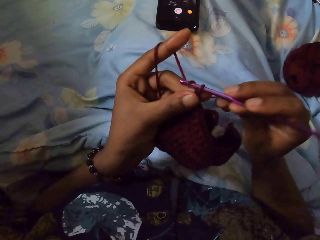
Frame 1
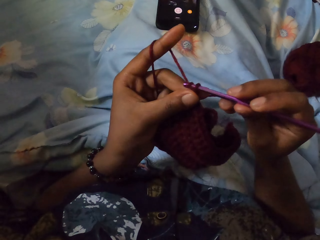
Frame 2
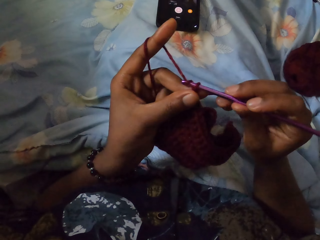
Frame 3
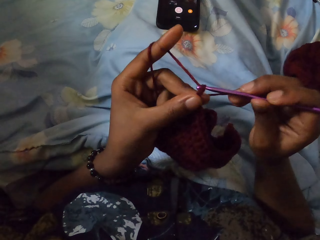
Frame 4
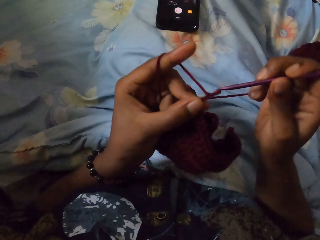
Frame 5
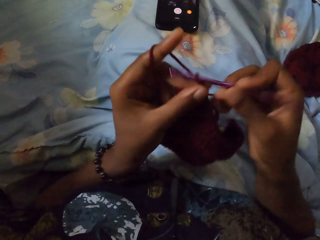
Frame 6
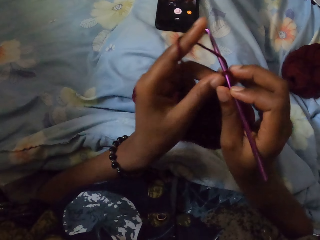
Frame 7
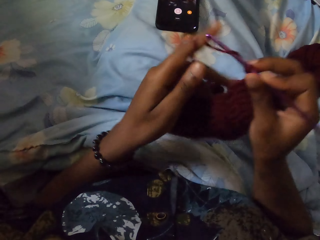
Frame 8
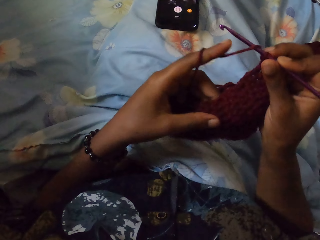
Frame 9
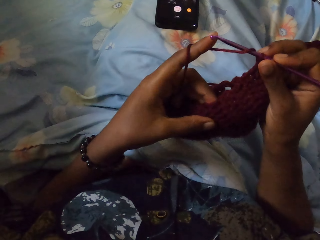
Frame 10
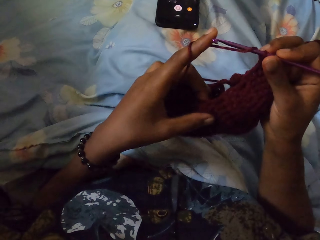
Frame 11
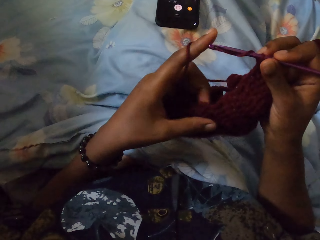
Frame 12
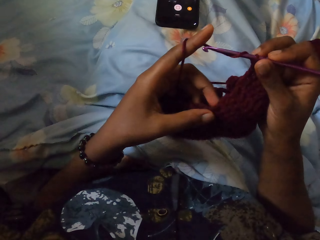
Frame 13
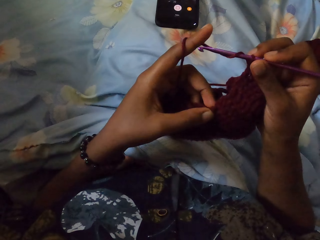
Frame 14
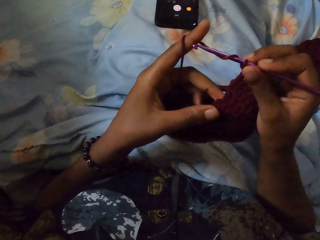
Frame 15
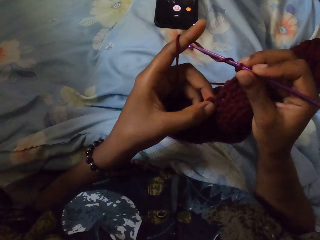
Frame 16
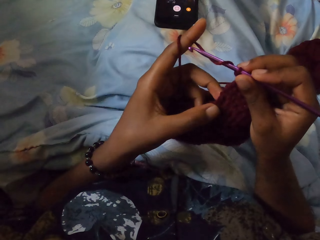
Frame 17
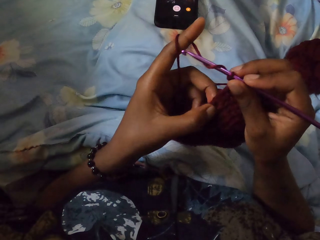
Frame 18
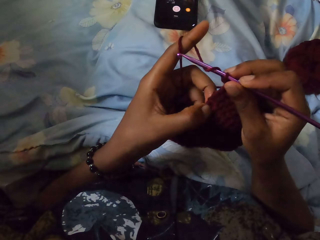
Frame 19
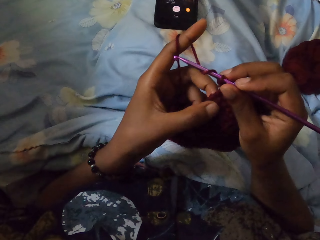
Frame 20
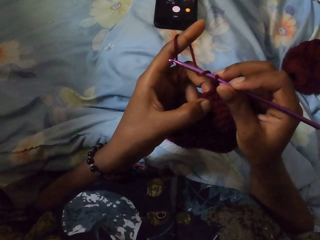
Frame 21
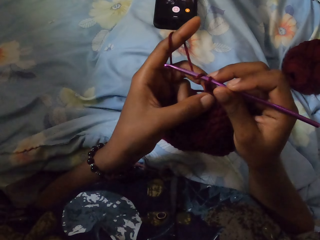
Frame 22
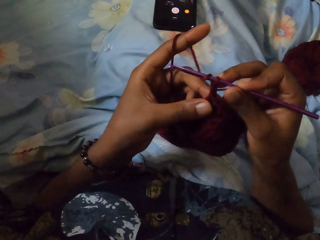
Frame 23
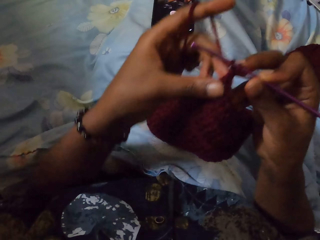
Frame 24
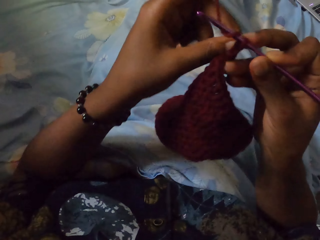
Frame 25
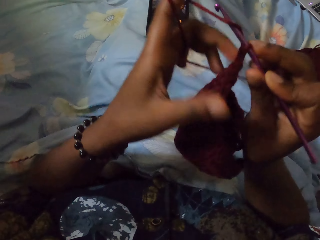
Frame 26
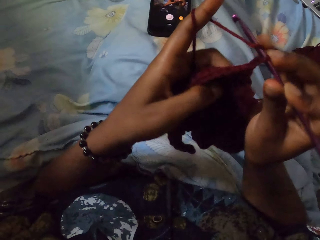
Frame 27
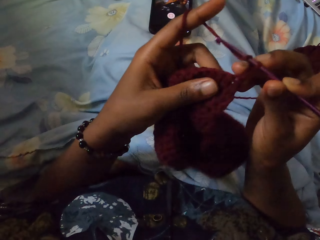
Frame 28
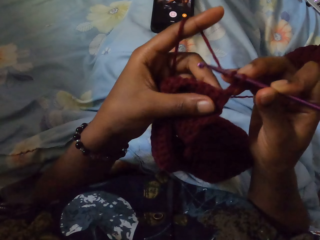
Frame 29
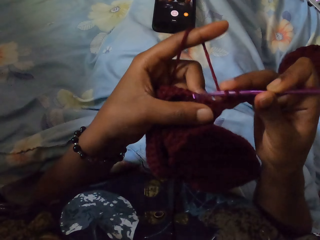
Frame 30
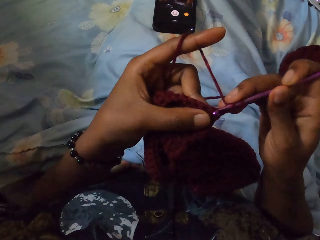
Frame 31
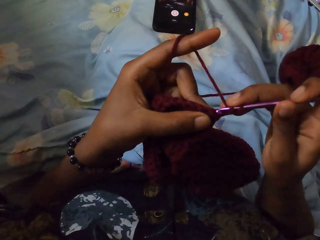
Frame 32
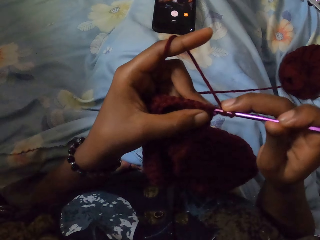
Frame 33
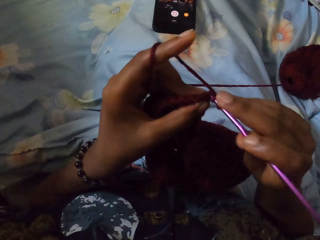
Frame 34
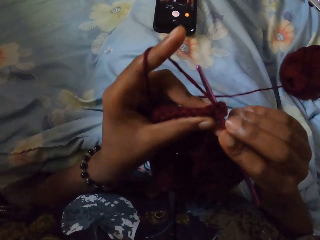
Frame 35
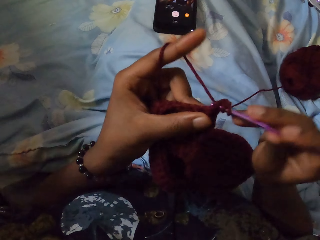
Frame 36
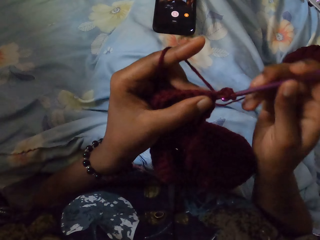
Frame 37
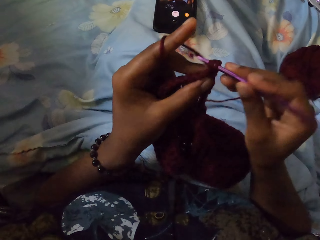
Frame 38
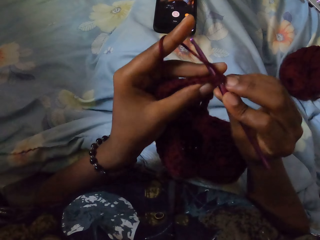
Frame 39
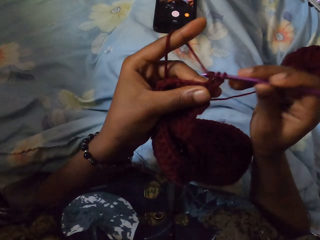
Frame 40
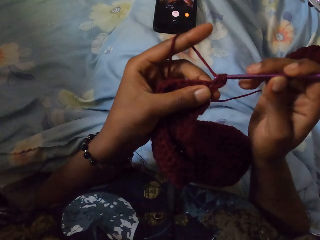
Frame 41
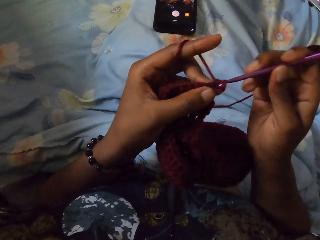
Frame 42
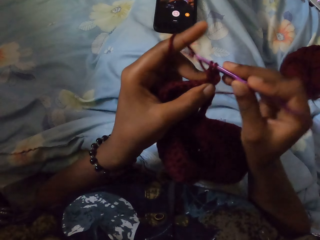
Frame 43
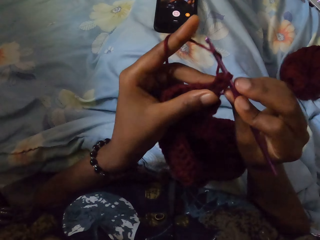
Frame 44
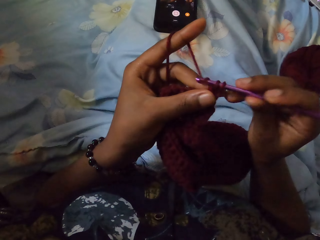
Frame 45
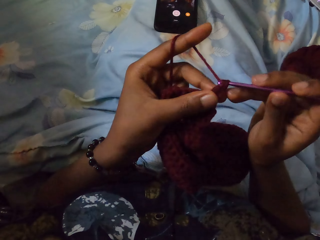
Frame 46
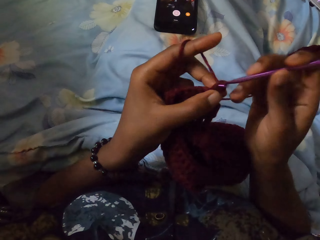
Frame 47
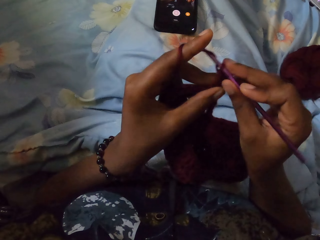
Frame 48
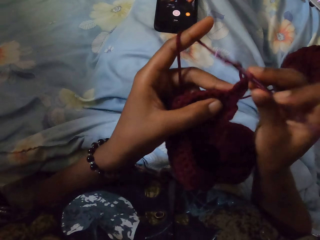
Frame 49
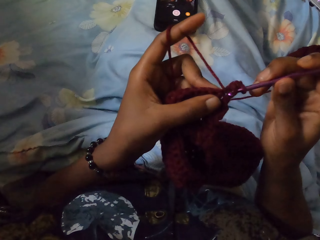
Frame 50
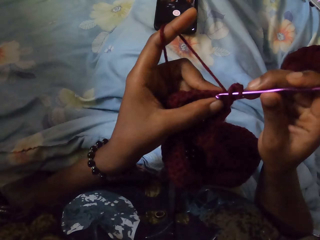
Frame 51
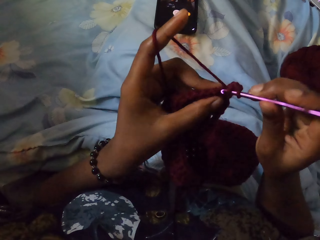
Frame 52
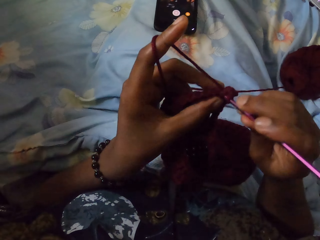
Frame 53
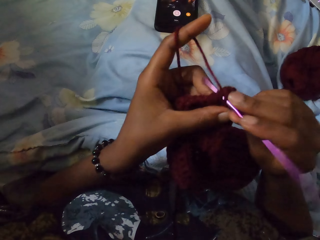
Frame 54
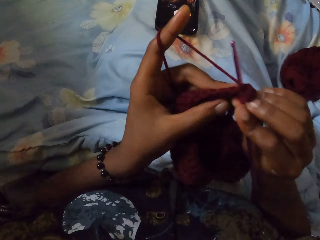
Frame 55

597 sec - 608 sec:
The camera wearer feels the fabric with her left hand. She turns the yarn with her left hand. She crochets the yarn in her left hand with the crochet hook in her right hand.

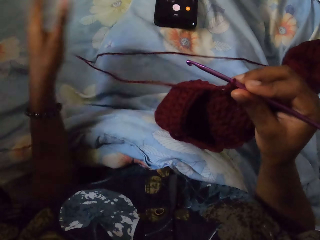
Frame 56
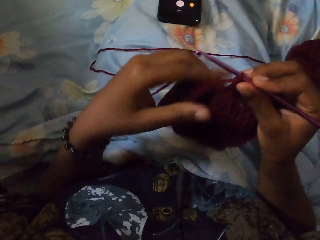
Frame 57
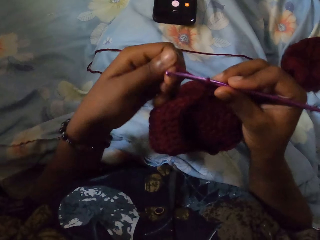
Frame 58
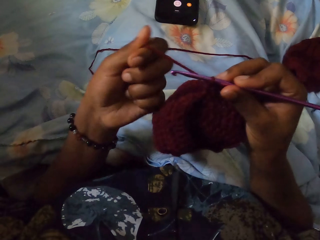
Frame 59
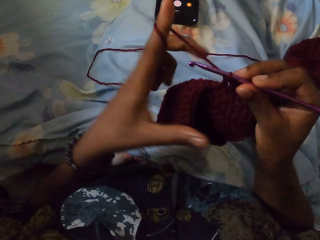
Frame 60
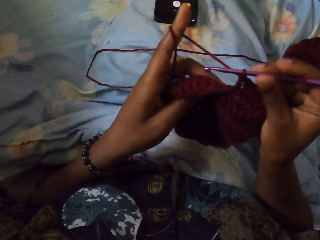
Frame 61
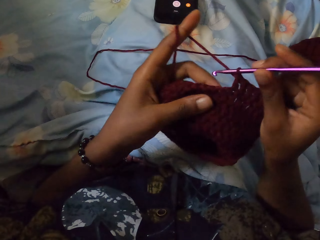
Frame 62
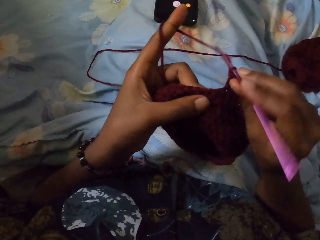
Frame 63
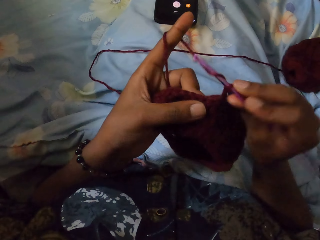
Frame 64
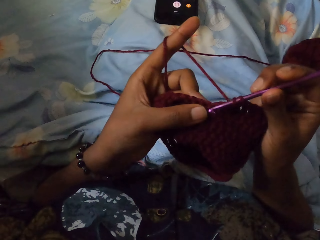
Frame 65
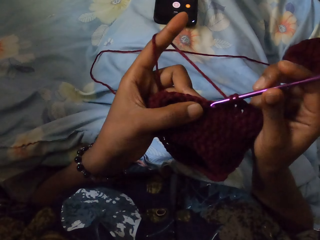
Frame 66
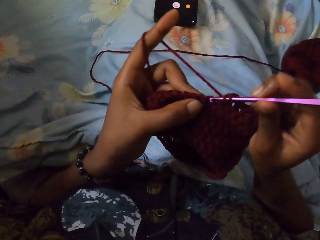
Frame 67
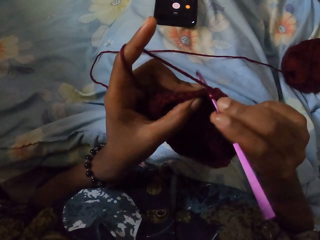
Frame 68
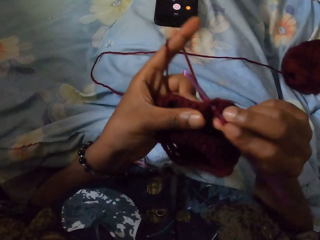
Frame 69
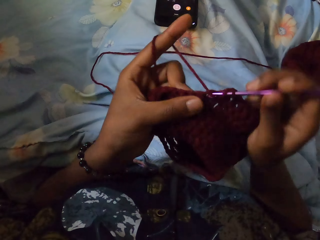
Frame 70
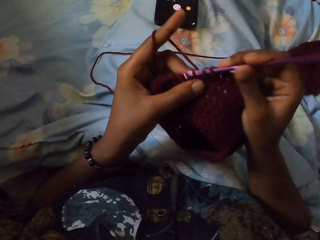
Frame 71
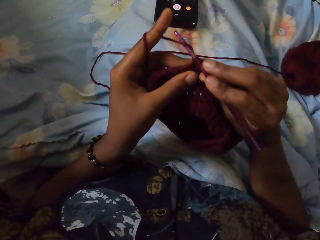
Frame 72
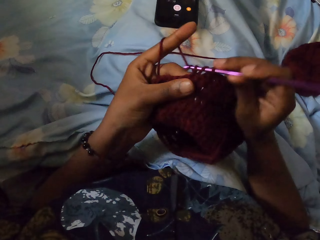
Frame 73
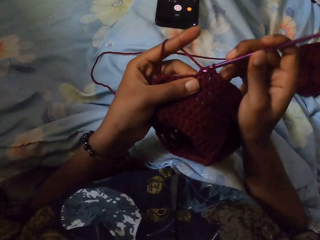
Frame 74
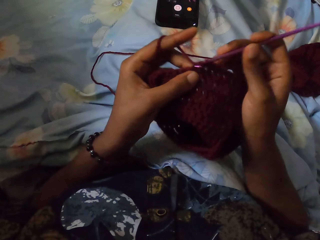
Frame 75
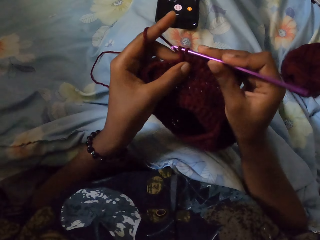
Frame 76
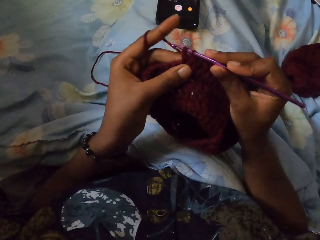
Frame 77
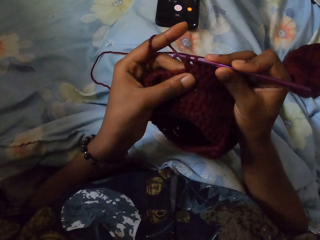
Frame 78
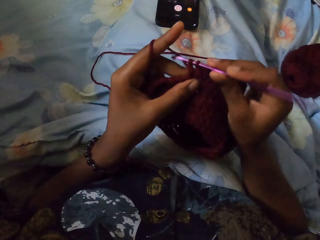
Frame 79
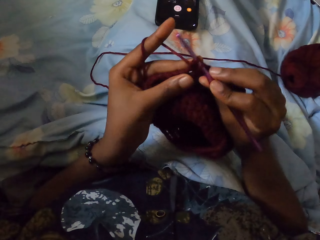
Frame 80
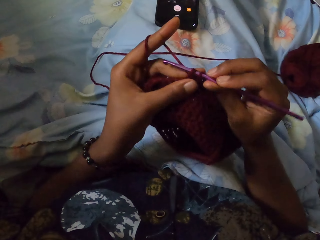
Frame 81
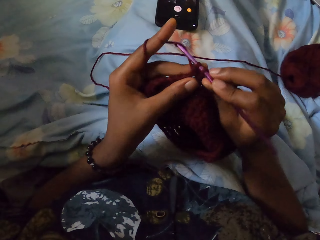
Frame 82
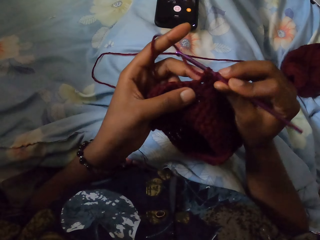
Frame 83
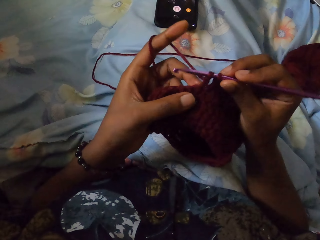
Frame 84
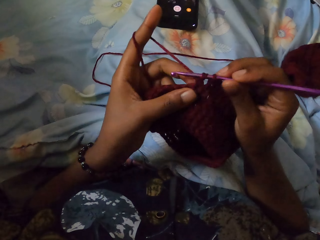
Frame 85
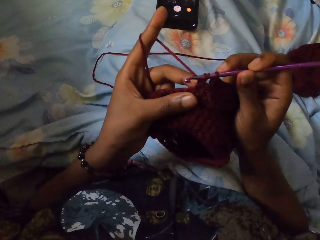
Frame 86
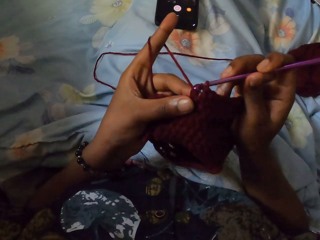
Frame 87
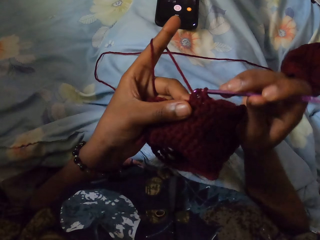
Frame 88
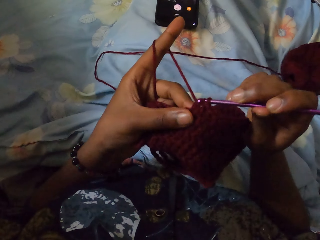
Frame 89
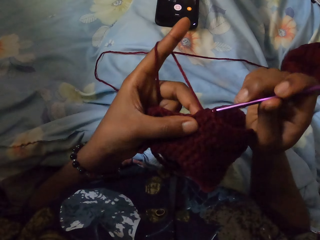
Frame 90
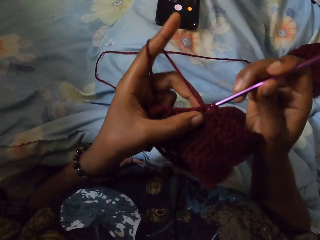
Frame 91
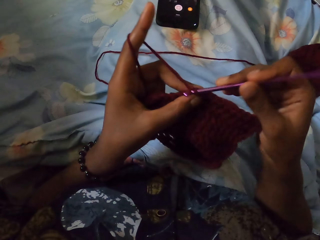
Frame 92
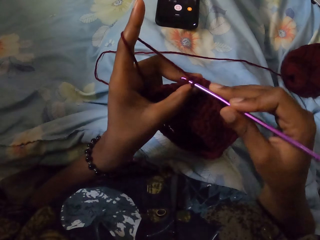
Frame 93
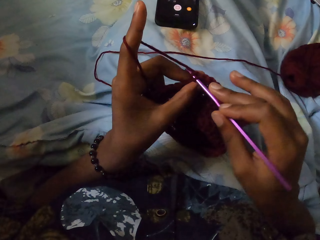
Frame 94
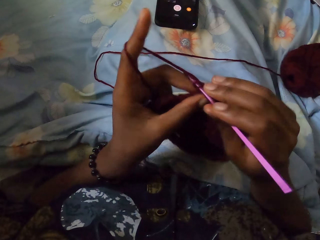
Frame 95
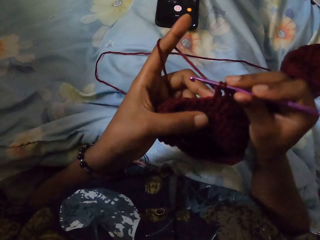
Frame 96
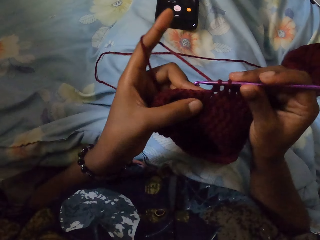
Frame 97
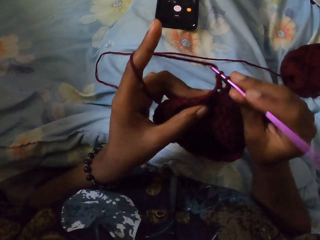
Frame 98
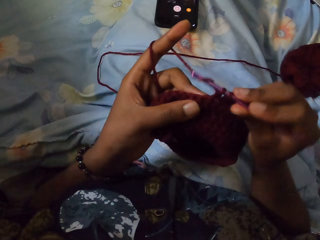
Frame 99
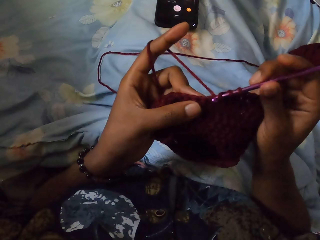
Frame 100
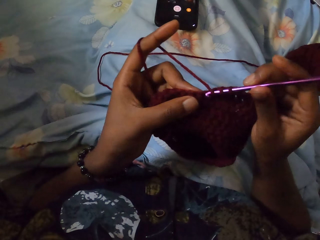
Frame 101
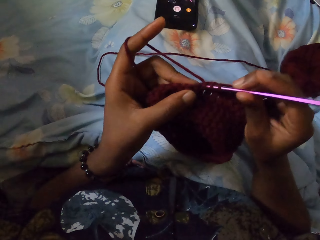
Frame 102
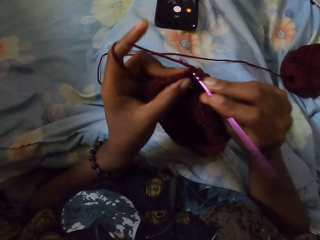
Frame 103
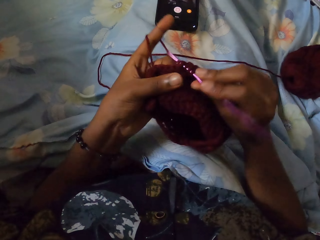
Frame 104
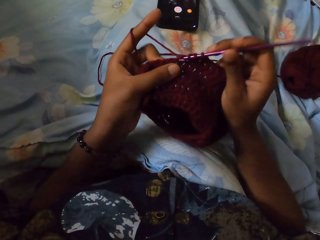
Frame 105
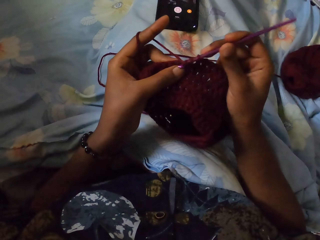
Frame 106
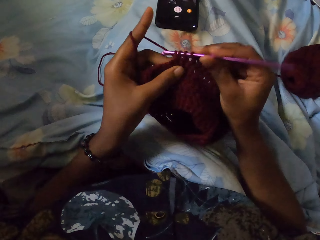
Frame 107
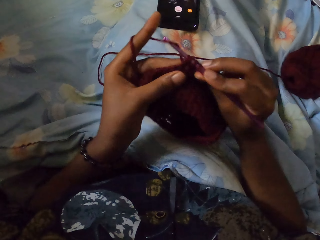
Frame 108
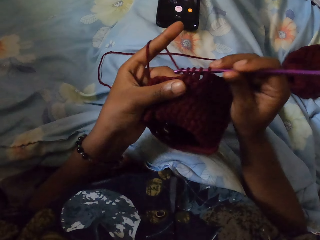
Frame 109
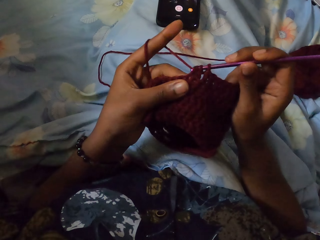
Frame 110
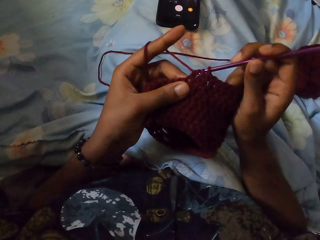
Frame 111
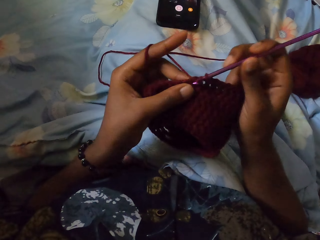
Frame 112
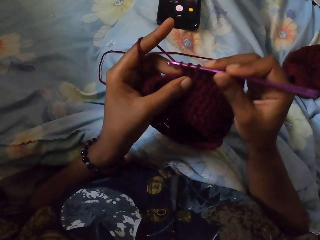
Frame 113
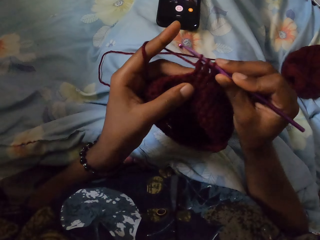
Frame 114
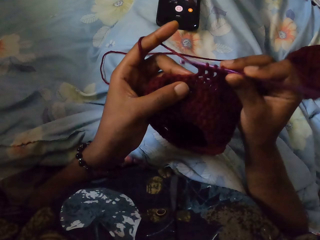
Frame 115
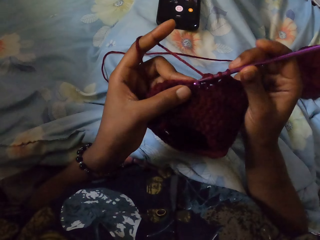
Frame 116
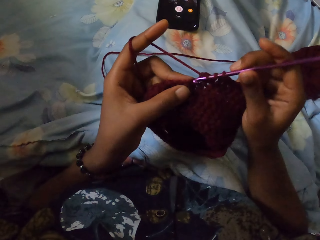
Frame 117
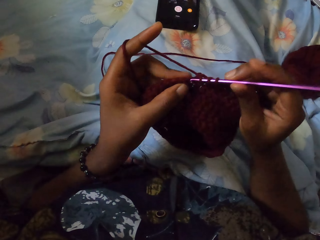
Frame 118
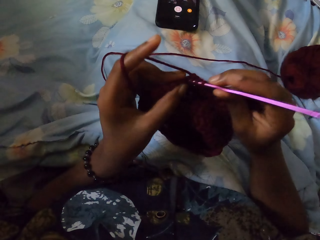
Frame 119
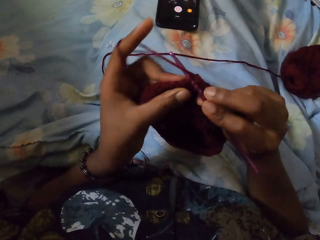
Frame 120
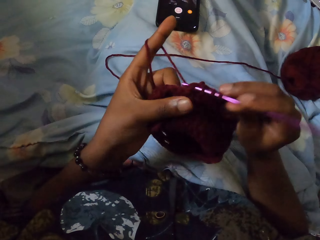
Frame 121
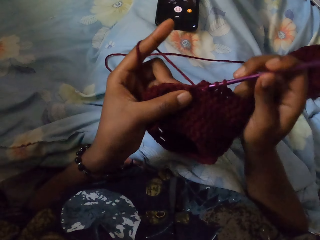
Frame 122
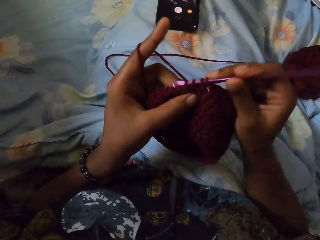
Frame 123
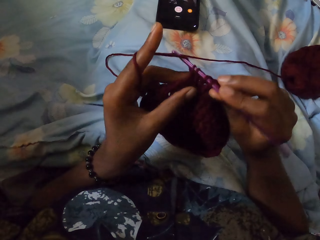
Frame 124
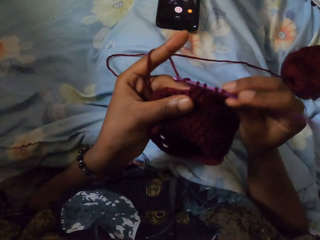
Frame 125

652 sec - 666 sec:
The camera wearer swirls the yarn on her left index finger. She grabs the string of yarn with her left hand. She holds the yarn in both hands. She crochets the yarn in both hands with the crochet hook in her right hand.
